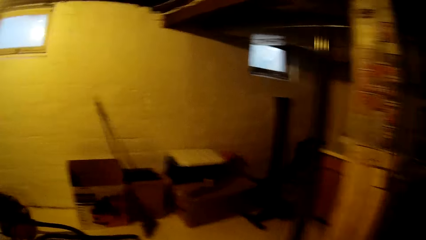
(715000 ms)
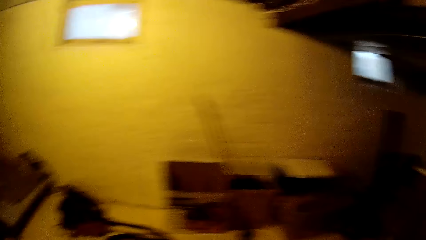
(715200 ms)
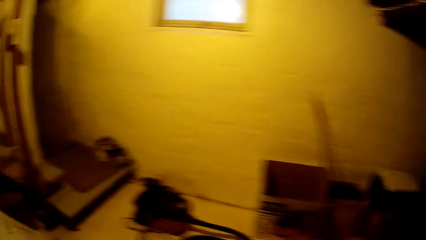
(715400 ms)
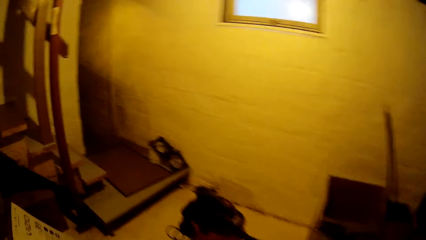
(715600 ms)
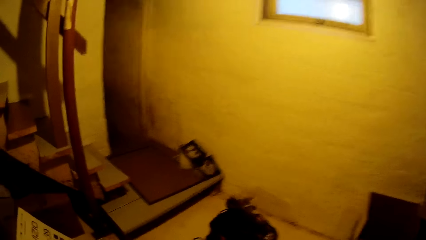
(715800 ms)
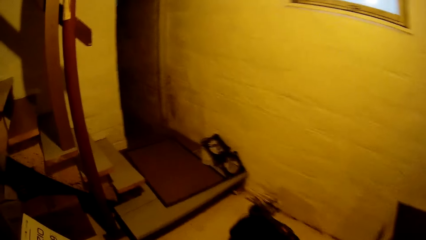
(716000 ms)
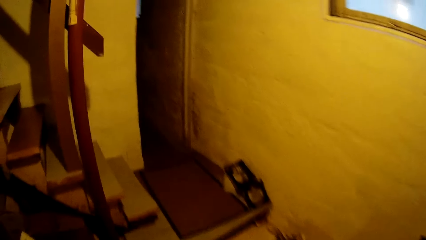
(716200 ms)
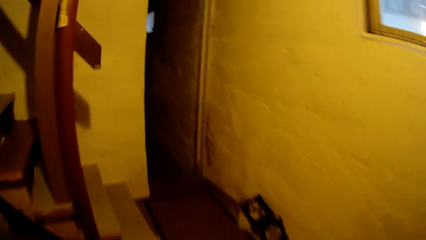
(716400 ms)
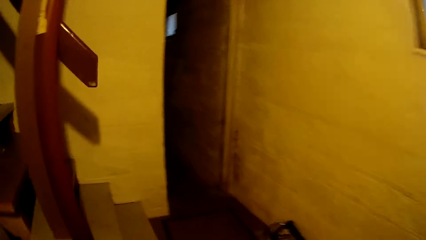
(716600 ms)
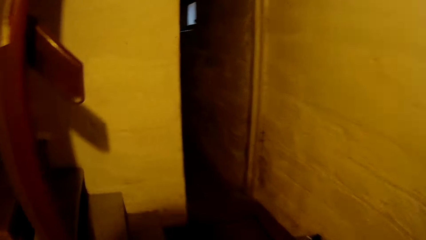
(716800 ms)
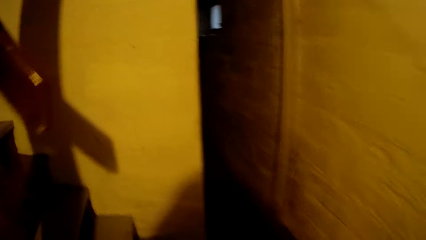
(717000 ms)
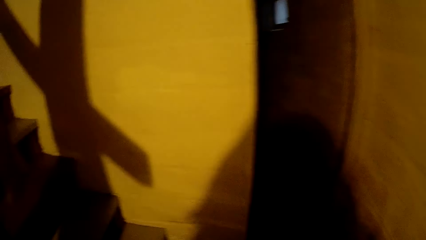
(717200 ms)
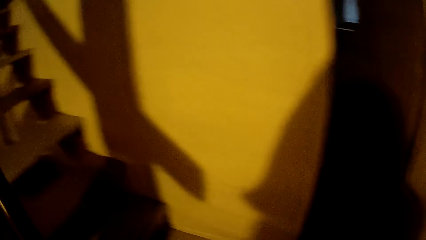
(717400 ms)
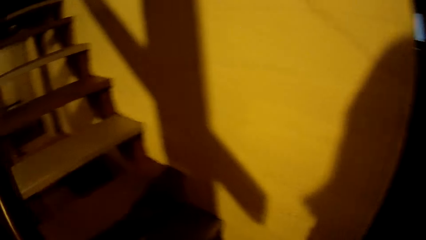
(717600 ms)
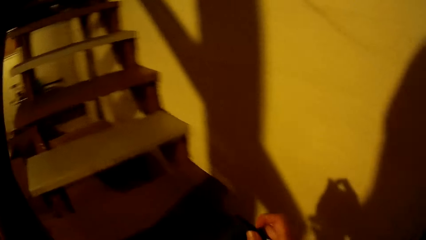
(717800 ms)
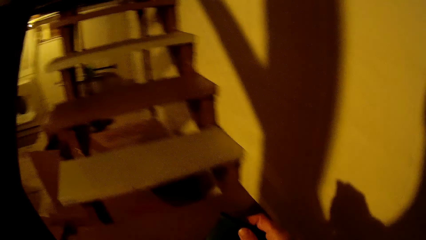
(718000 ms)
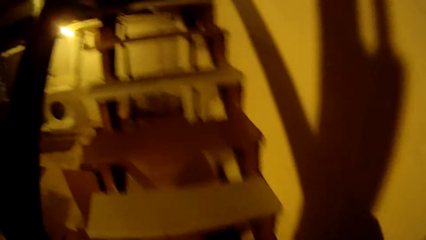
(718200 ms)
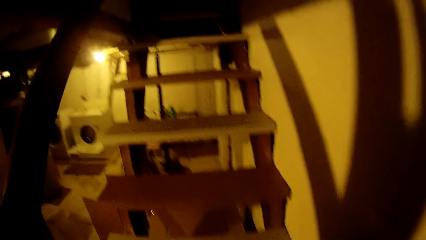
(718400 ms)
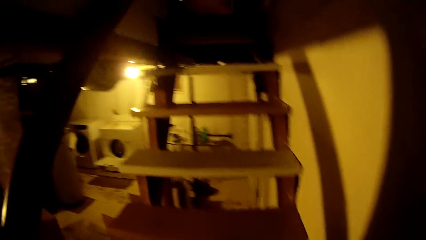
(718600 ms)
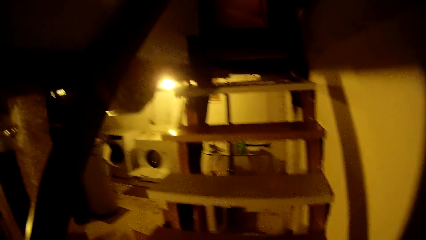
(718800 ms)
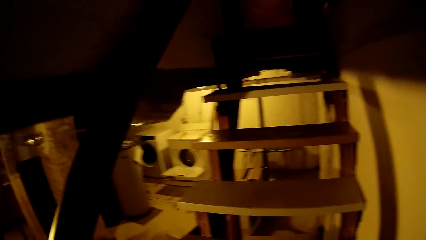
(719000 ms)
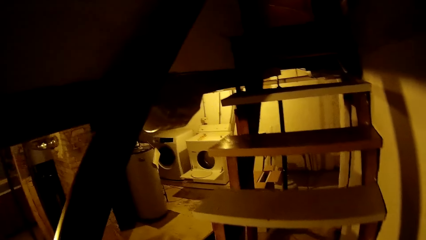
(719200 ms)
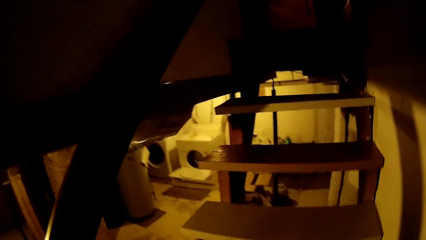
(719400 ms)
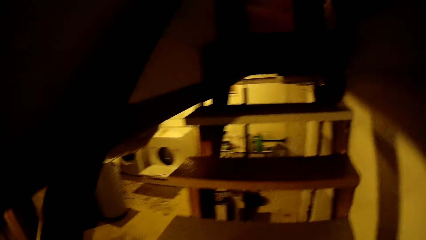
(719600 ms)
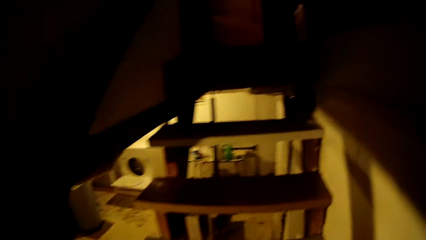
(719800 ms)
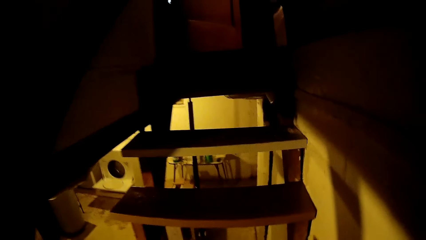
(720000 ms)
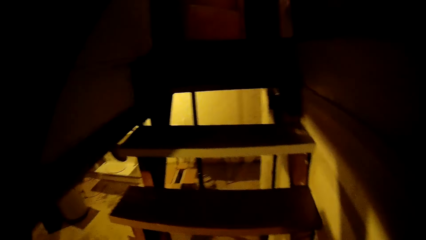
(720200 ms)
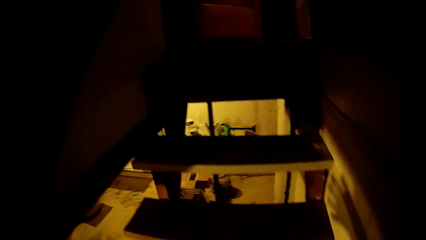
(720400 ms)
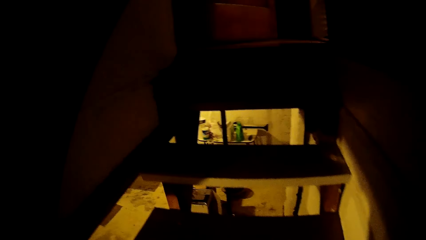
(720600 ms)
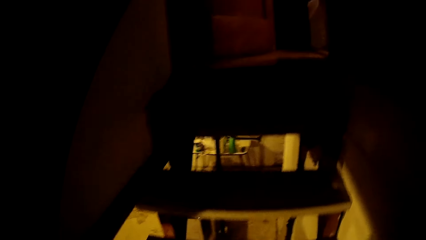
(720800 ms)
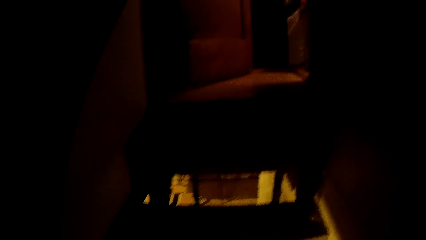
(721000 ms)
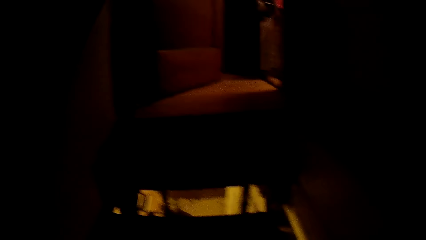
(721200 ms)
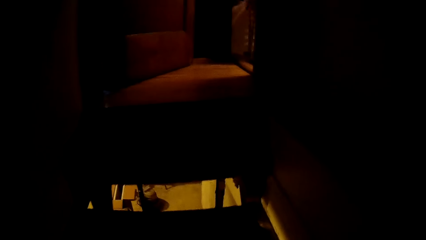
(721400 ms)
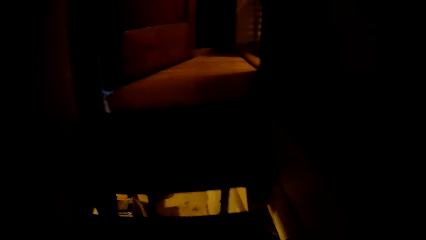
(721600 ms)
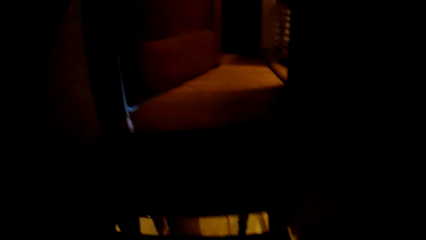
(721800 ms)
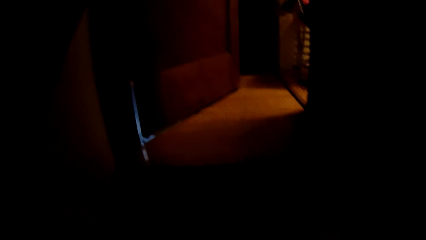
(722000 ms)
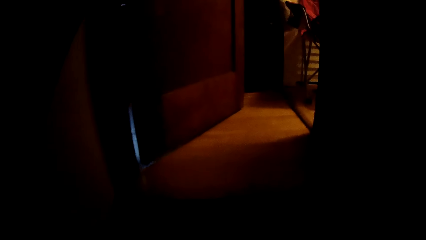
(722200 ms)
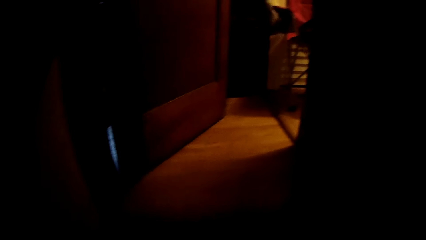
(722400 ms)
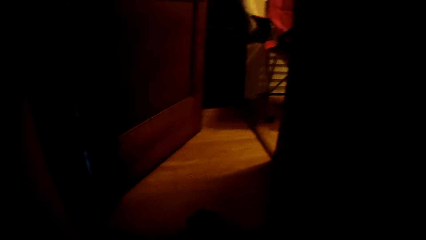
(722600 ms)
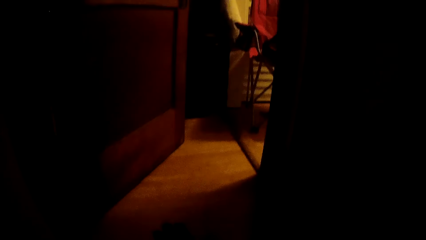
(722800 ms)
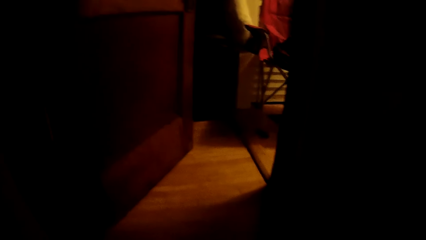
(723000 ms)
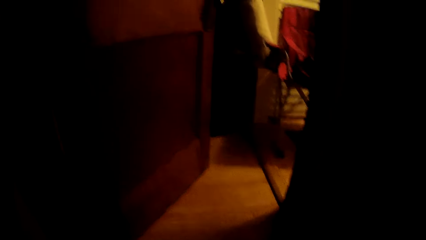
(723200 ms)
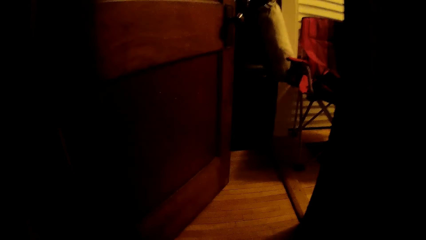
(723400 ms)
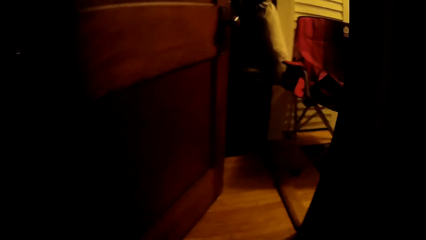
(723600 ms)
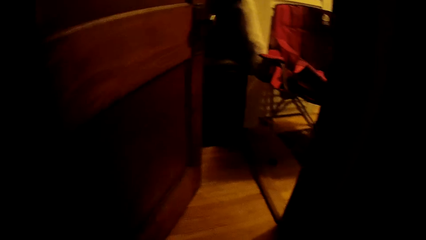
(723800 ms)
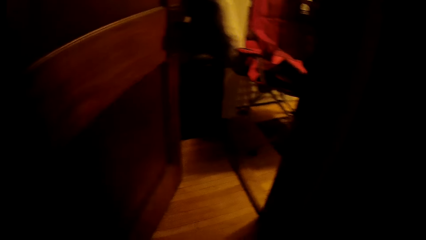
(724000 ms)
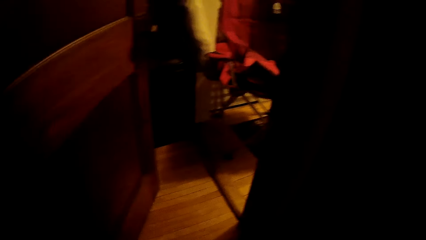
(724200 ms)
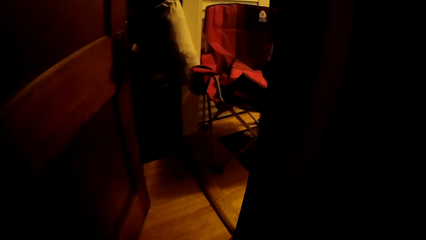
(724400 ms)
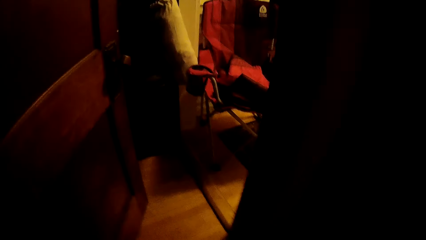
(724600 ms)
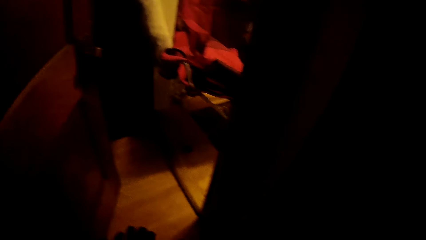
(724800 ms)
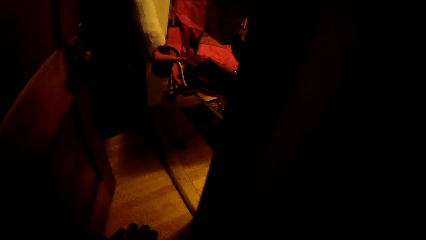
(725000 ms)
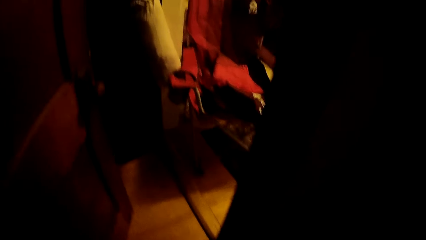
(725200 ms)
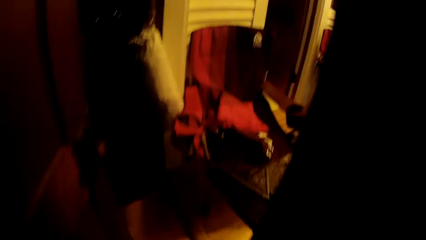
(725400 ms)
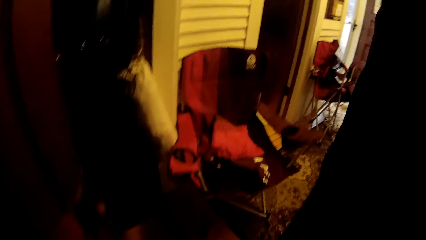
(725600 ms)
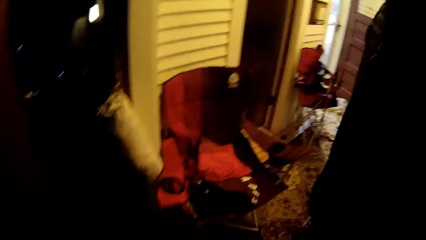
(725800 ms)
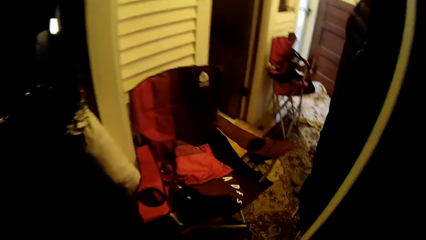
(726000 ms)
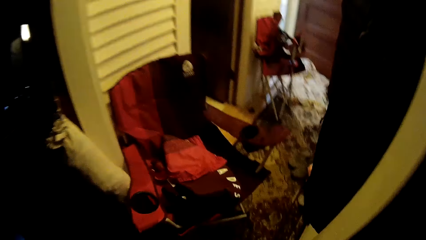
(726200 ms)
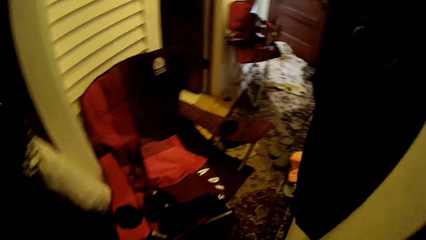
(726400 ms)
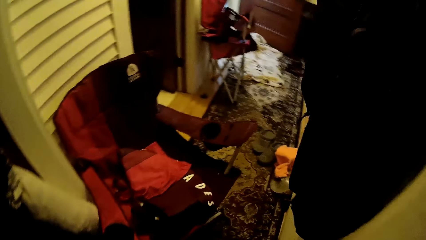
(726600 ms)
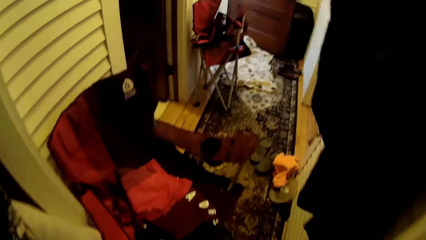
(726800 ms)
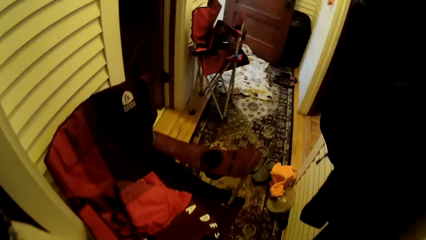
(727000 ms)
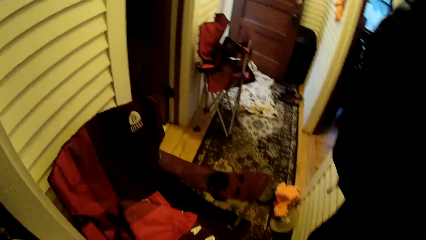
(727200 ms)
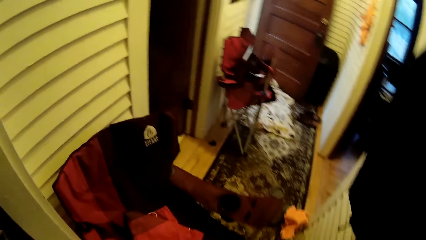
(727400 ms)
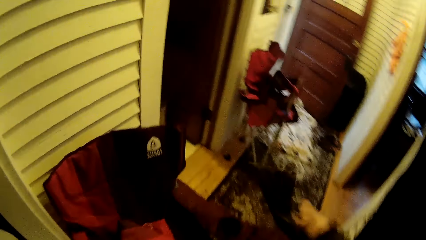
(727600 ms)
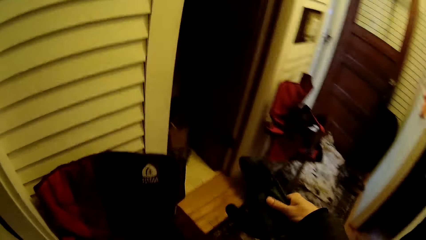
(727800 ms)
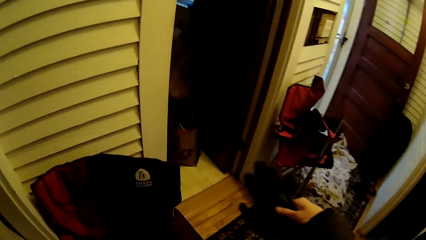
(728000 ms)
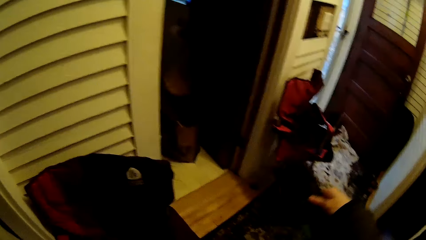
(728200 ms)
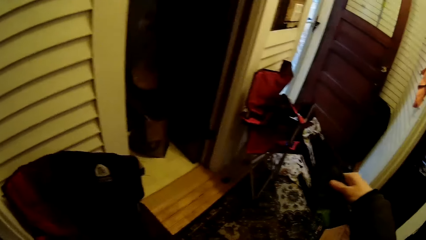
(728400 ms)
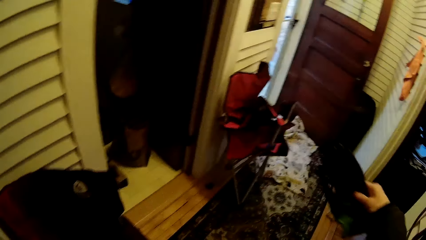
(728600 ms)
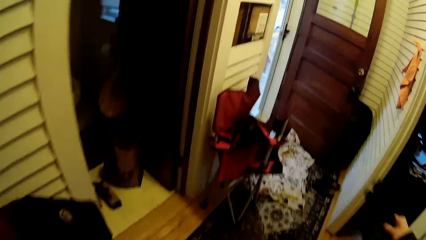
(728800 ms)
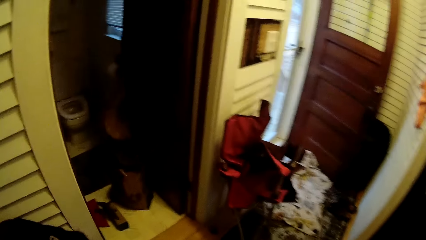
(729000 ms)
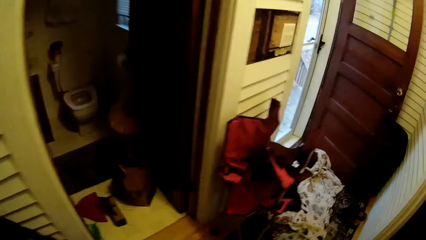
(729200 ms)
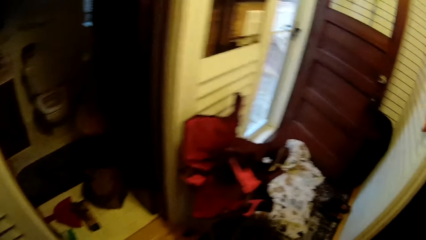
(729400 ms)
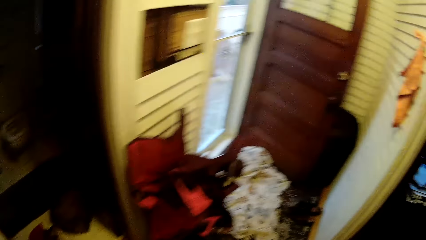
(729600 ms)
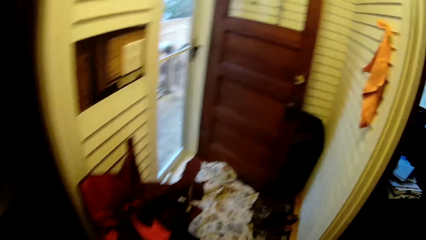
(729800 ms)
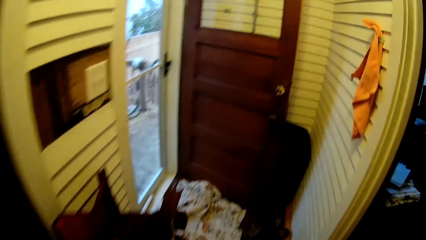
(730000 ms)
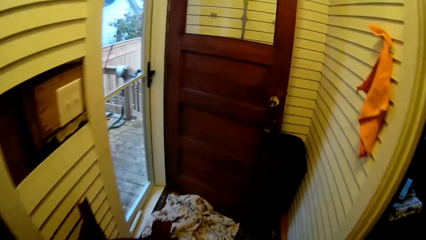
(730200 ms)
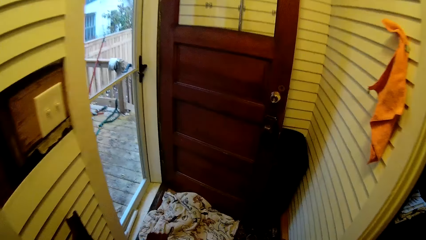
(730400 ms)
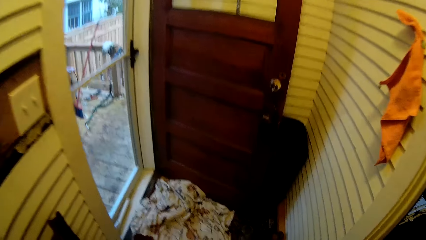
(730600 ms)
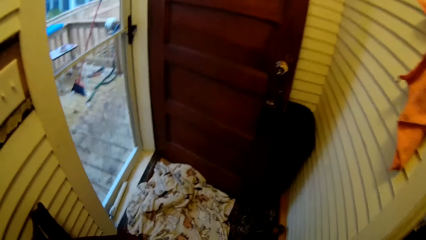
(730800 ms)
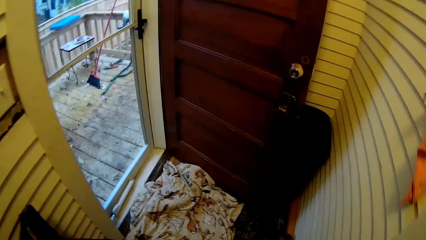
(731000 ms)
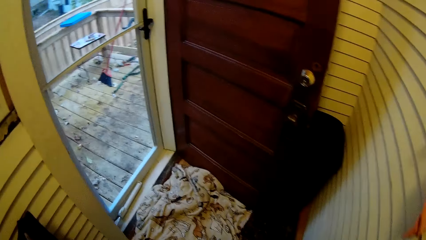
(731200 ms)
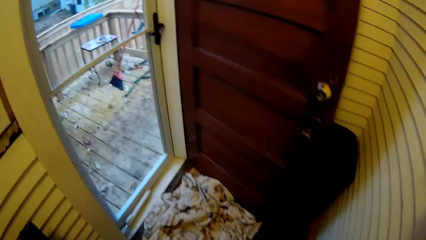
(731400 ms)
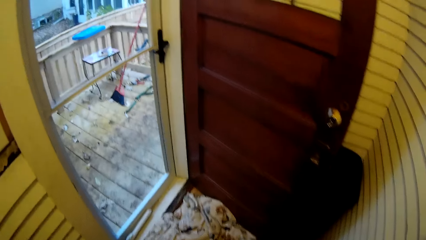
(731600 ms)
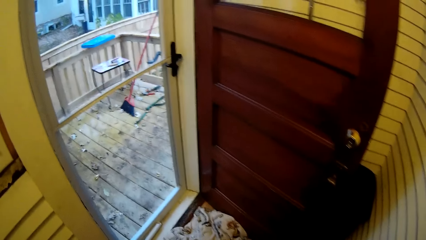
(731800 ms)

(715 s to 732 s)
The camera wearer moves back. She walks up the staircase. She picks up a glove. She holds the pair of hand gloves in her right hand.
